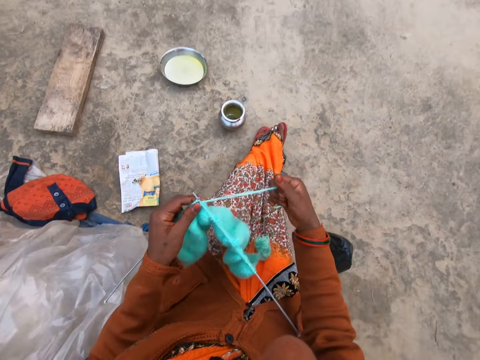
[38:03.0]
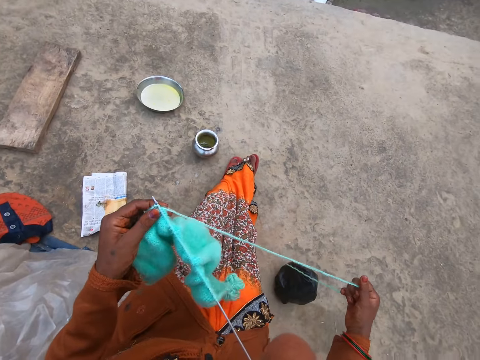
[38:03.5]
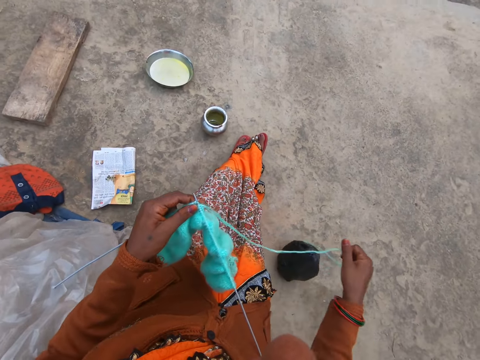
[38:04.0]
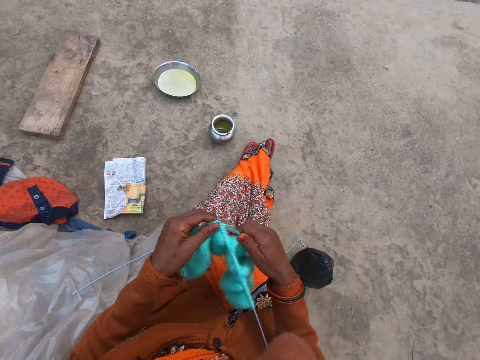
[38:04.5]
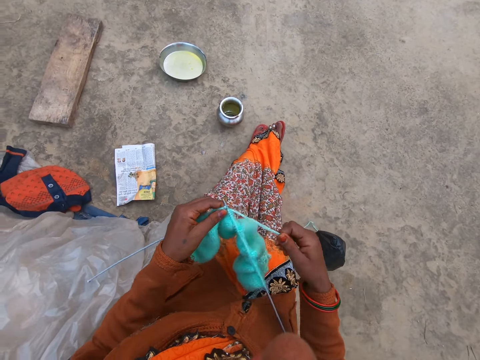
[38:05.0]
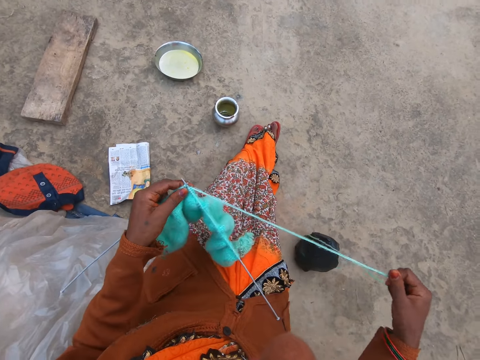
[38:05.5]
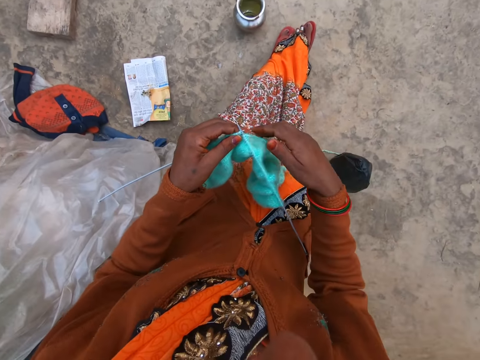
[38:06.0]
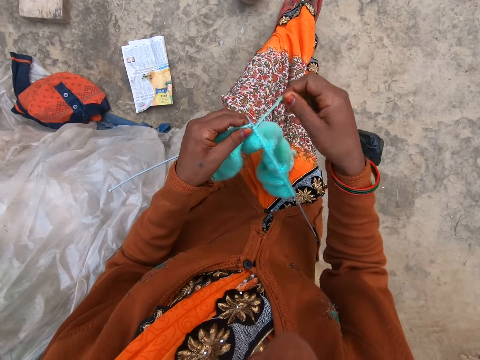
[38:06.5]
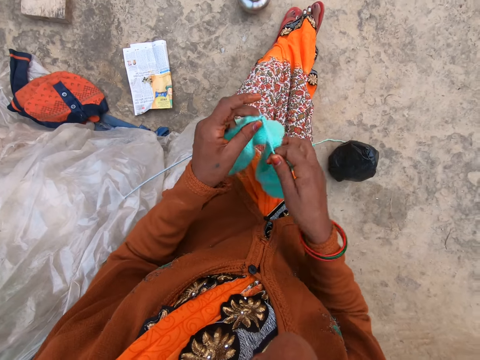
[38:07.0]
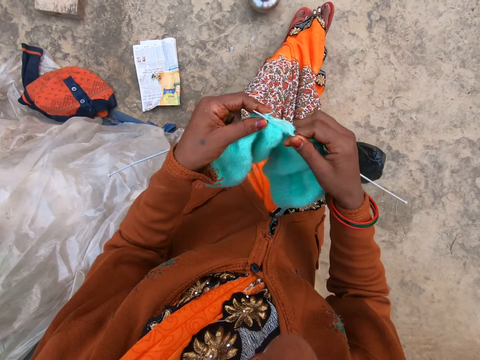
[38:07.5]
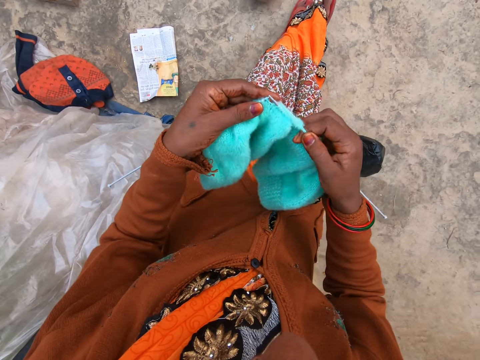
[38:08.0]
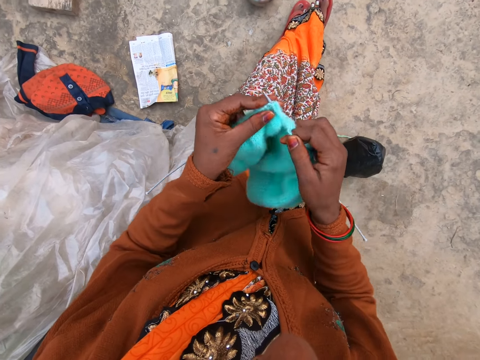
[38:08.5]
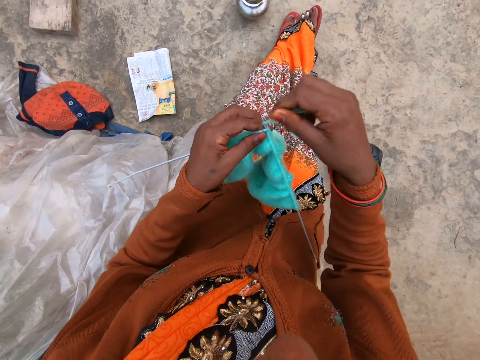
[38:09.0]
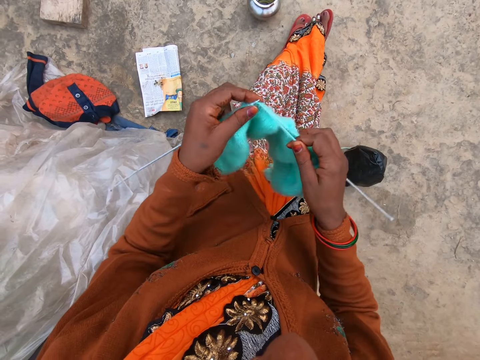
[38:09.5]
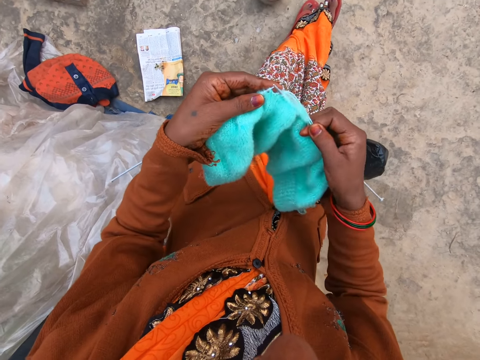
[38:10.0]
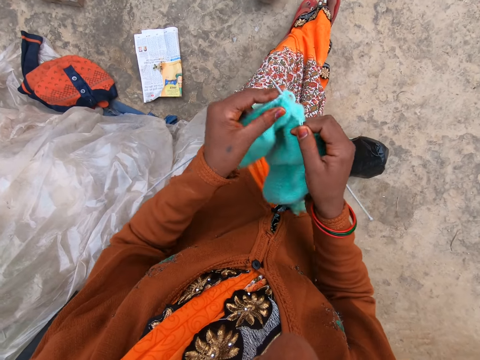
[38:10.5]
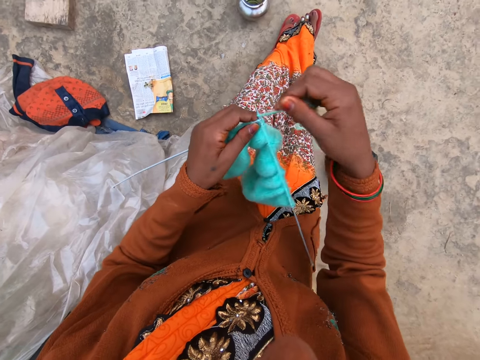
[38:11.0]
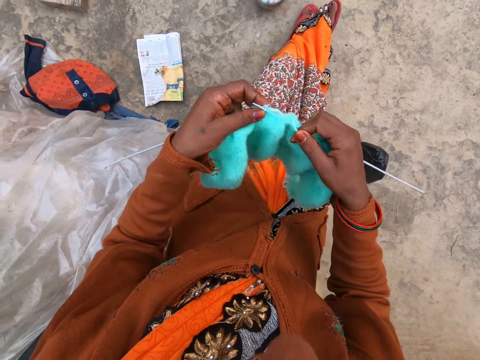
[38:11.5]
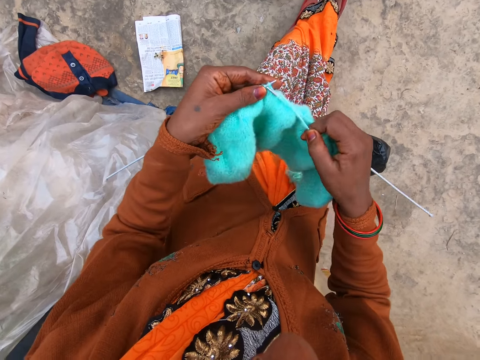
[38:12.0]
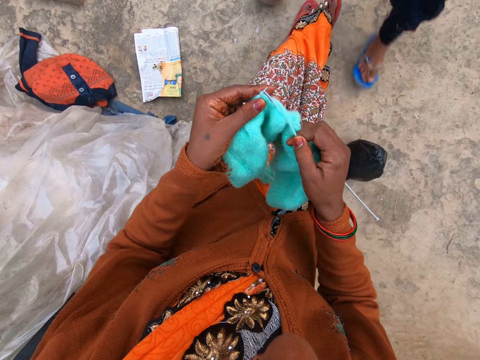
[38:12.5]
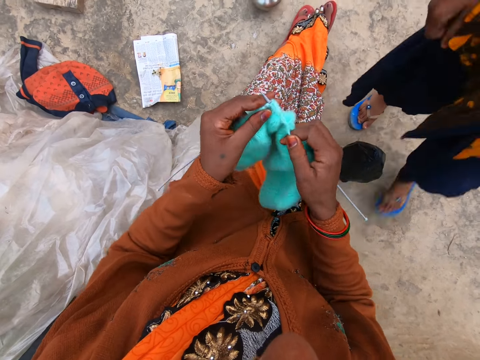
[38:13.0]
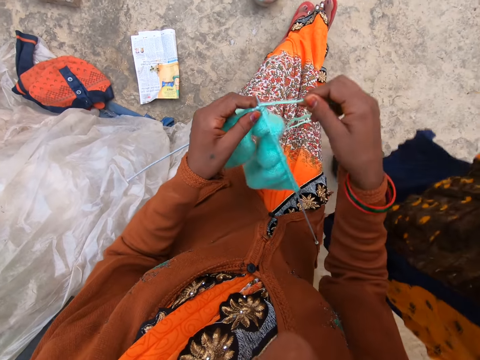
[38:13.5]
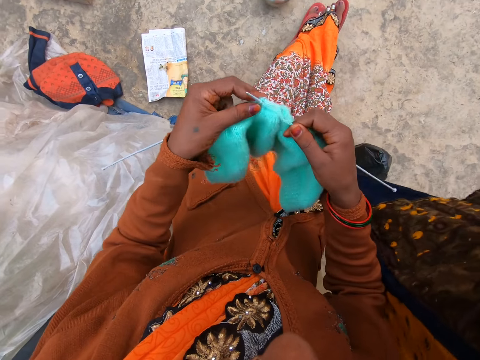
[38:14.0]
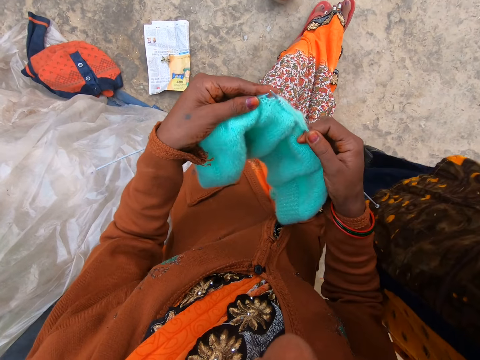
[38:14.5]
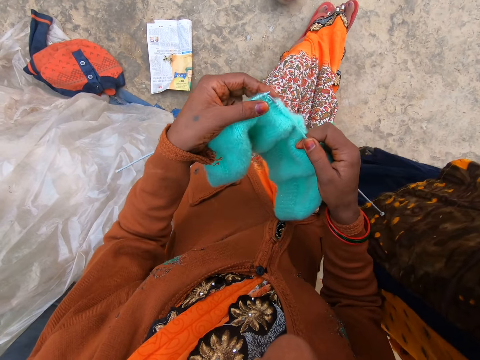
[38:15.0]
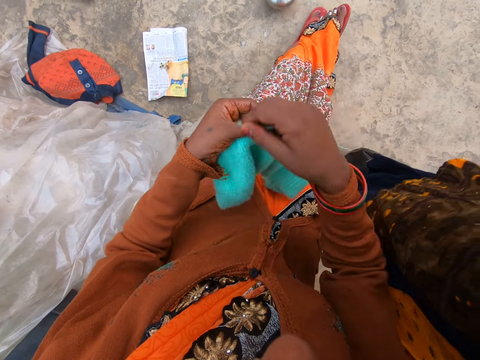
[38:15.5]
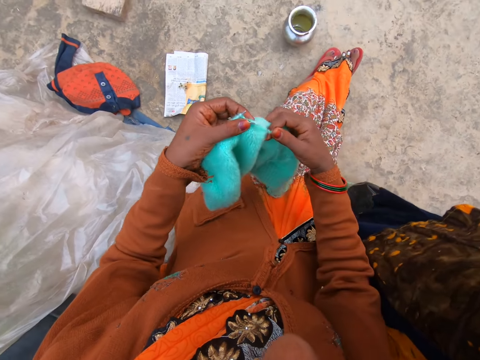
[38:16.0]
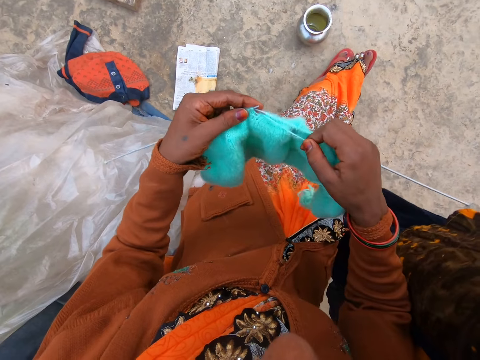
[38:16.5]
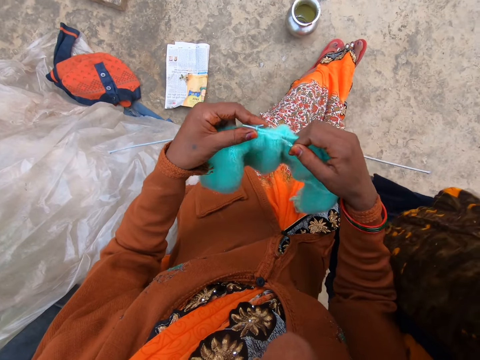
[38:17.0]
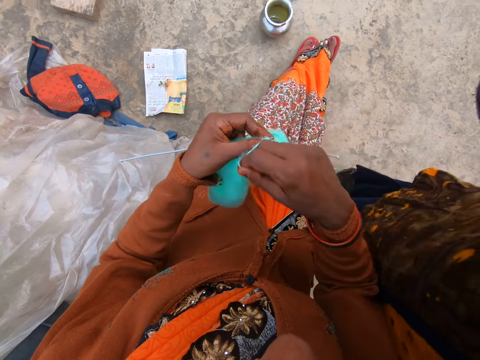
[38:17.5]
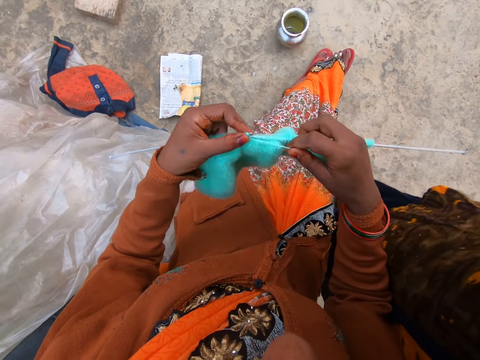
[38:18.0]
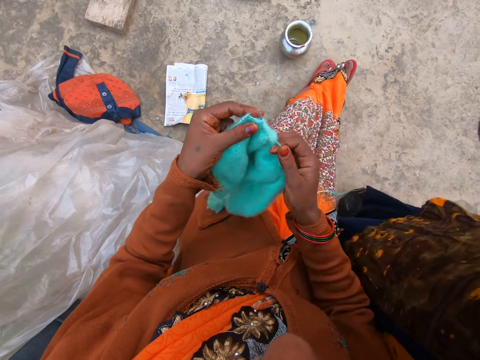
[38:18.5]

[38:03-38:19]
The camera wearer pulls the string of yarn with her right hand. She knits the yarn with two knitting pins in both hands. A woman walks towards the camera wearer.

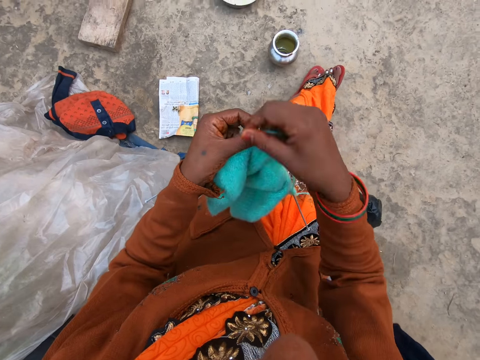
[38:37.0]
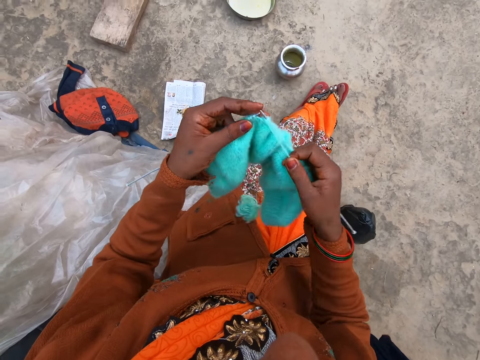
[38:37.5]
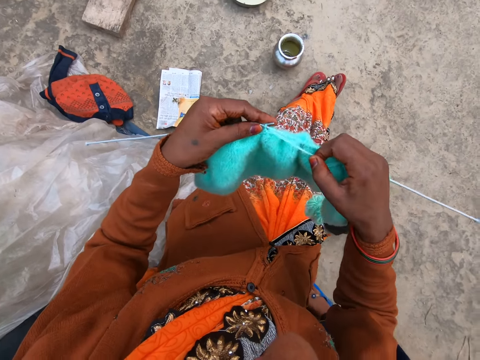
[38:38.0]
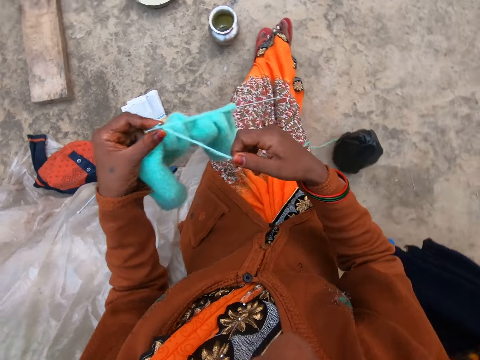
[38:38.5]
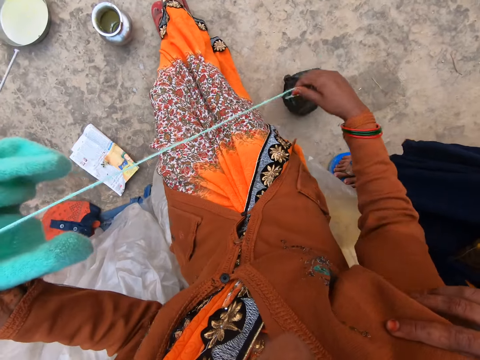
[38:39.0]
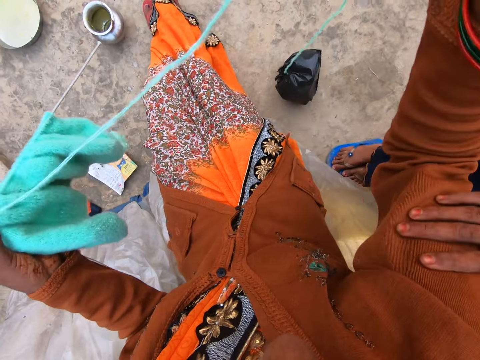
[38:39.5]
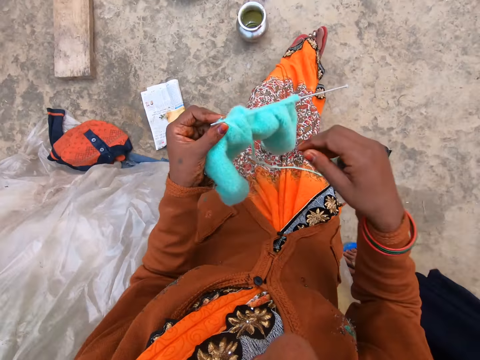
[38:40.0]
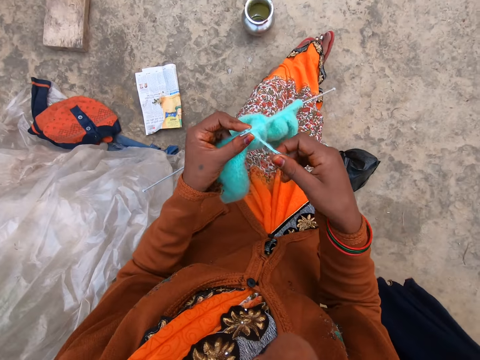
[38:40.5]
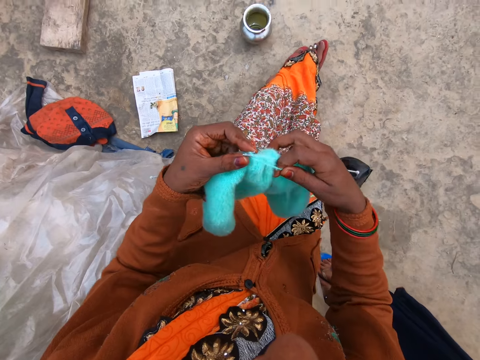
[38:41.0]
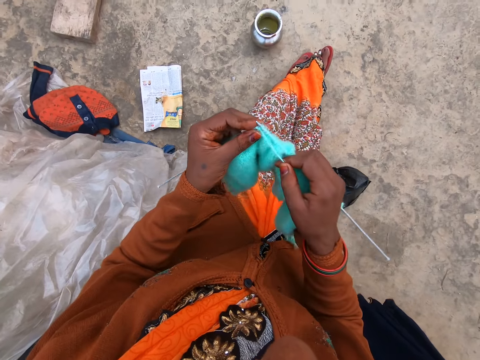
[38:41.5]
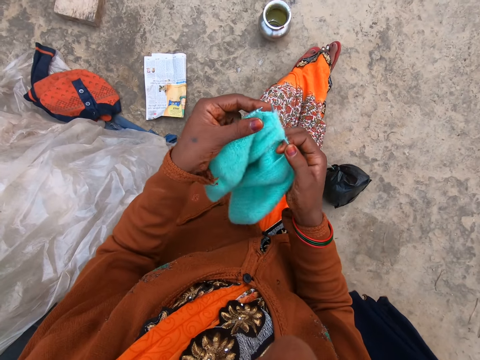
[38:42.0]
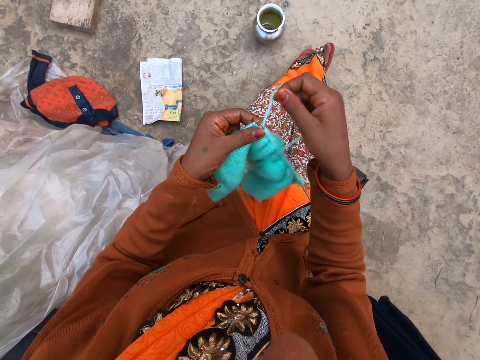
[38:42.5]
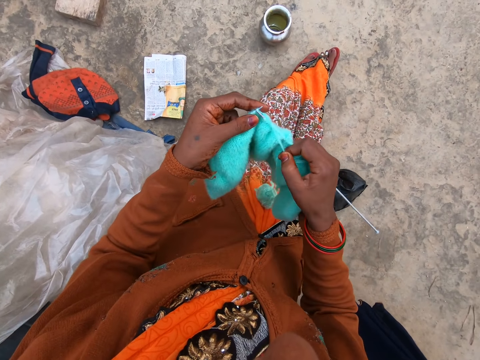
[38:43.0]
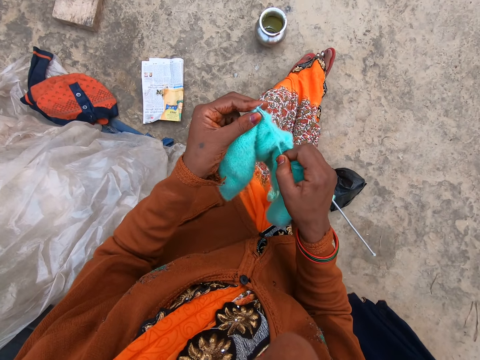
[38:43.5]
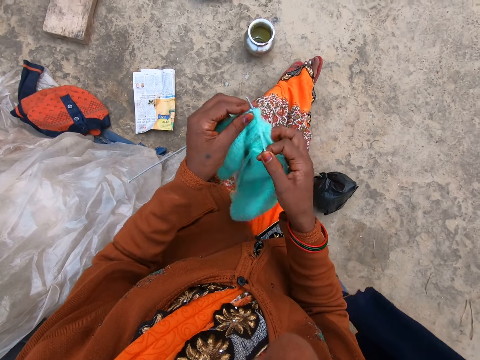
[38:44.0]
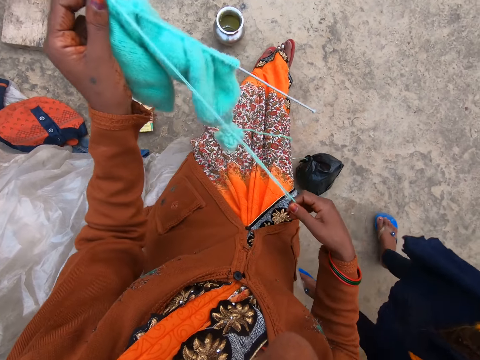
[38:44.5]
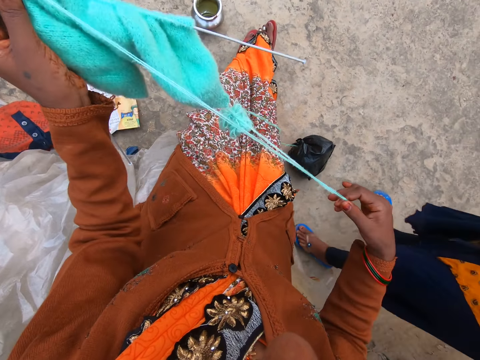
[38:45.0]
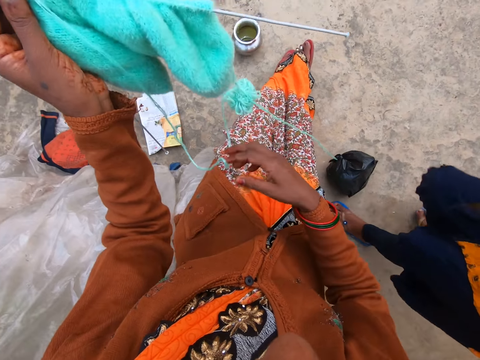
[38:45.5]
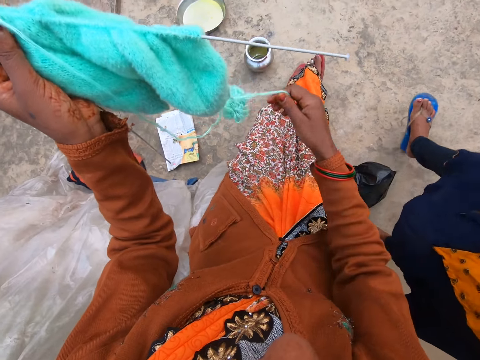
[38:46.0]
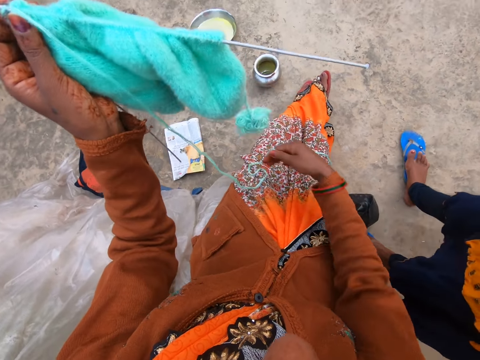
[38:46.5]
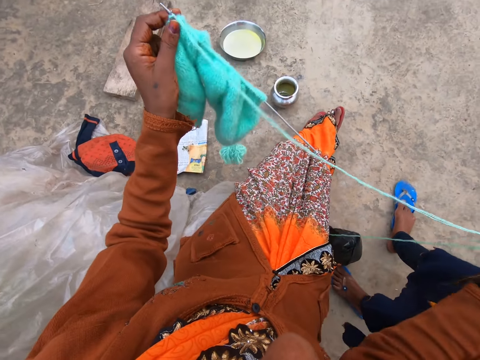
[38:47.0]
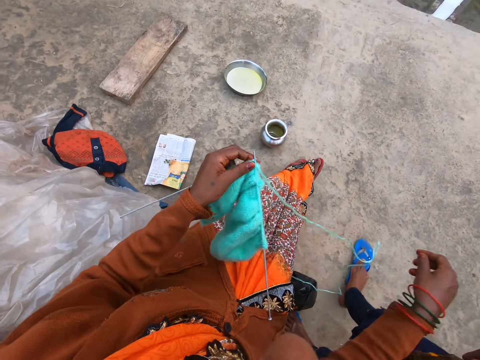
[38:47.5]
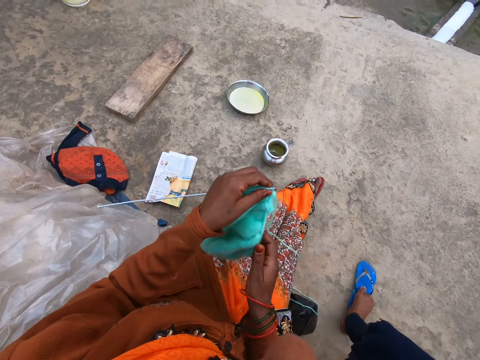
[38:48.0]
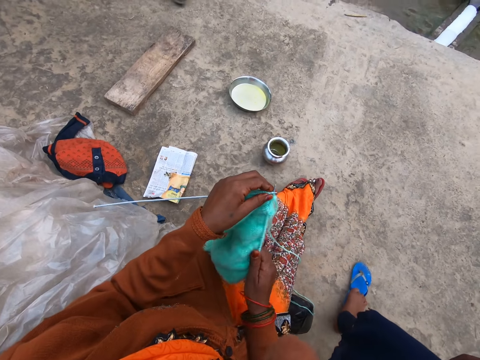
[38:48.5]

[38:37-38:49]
The camera wearer holds the knitted yarn and knitting pins with her left hand. She pulls the string of yarn with her right hand. She knits the yarn with two knitting pins in both hands. She holds the knitted yarn and knitting pins with her left hand. She pulls the string of yarn with her right hand.
